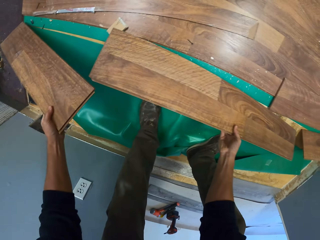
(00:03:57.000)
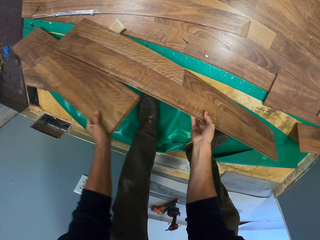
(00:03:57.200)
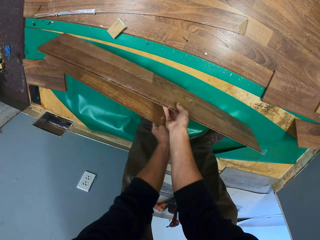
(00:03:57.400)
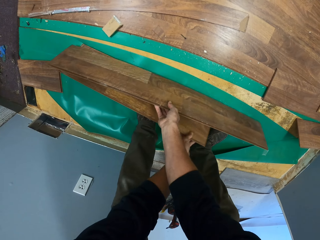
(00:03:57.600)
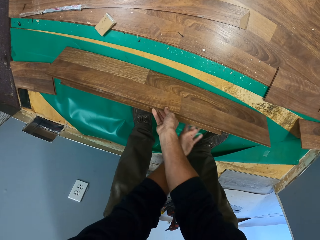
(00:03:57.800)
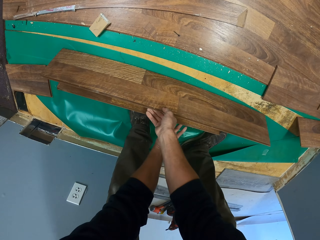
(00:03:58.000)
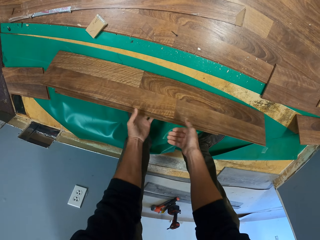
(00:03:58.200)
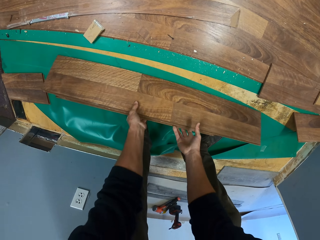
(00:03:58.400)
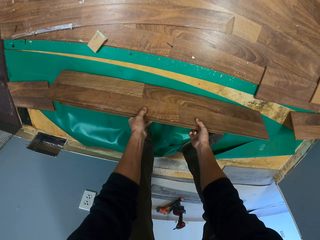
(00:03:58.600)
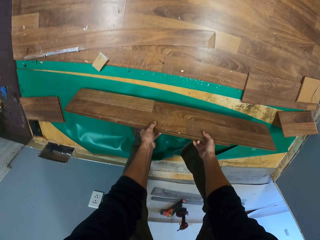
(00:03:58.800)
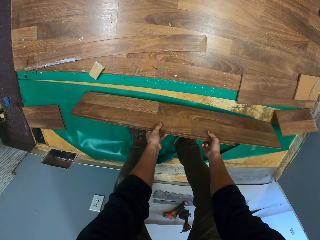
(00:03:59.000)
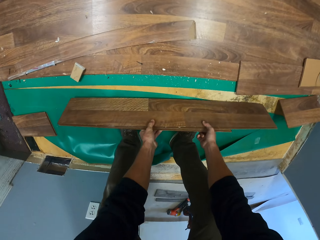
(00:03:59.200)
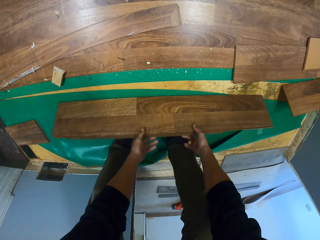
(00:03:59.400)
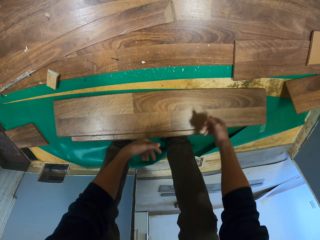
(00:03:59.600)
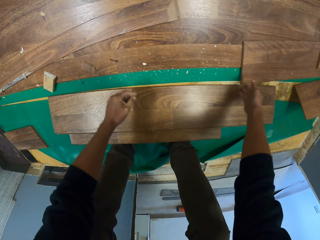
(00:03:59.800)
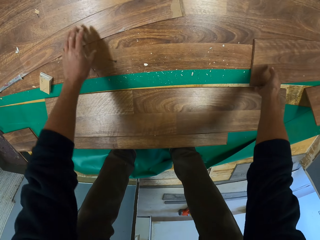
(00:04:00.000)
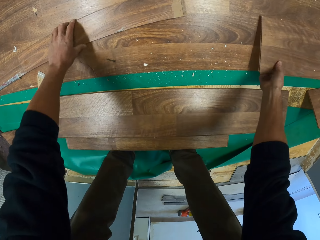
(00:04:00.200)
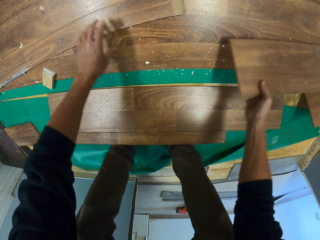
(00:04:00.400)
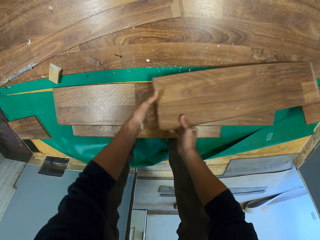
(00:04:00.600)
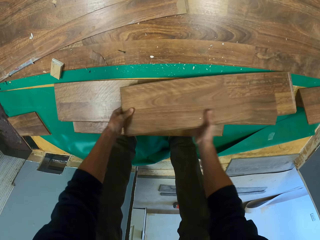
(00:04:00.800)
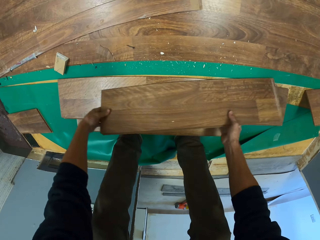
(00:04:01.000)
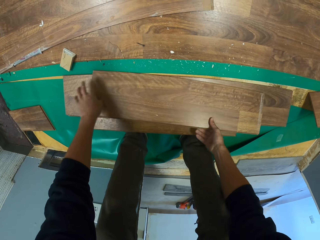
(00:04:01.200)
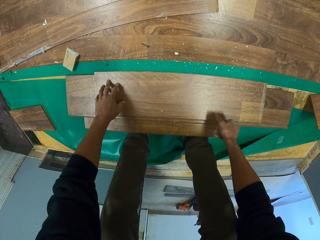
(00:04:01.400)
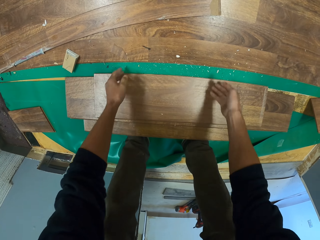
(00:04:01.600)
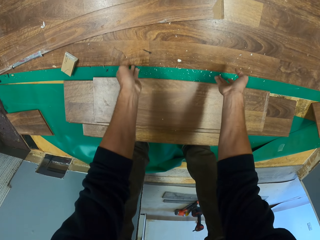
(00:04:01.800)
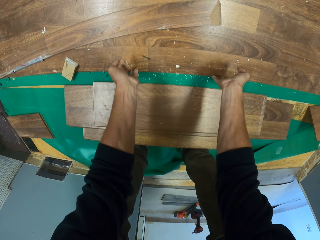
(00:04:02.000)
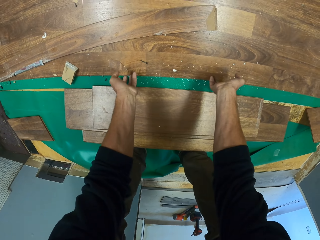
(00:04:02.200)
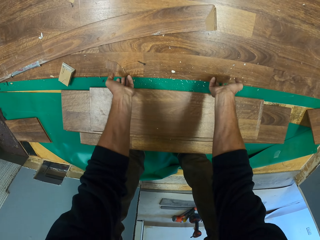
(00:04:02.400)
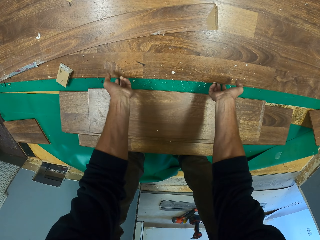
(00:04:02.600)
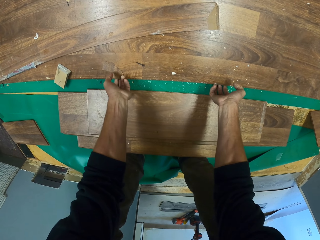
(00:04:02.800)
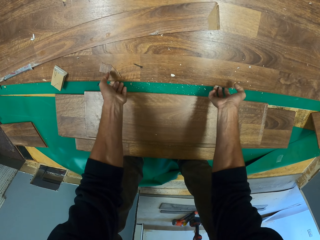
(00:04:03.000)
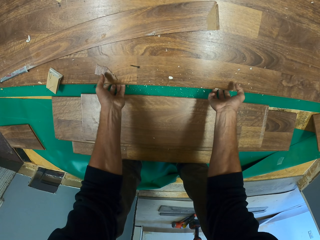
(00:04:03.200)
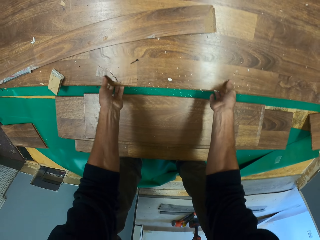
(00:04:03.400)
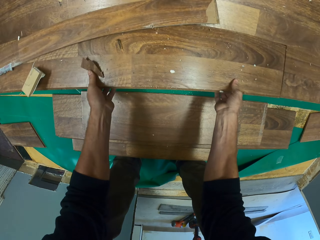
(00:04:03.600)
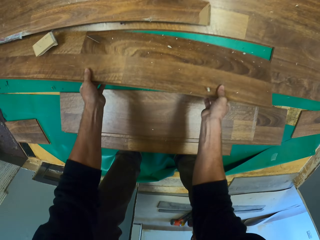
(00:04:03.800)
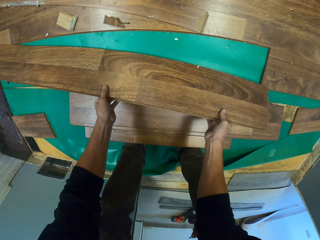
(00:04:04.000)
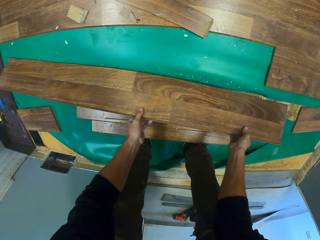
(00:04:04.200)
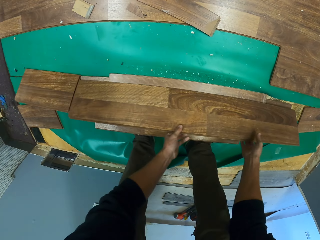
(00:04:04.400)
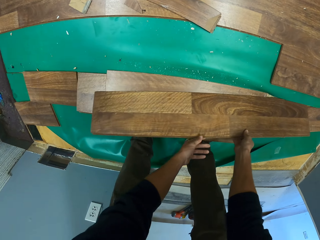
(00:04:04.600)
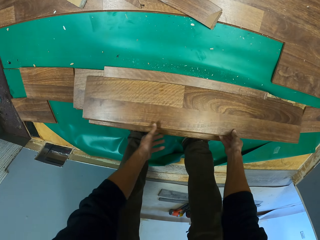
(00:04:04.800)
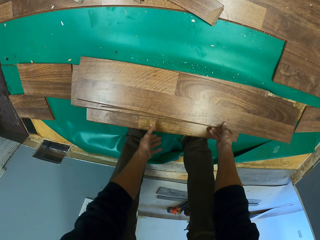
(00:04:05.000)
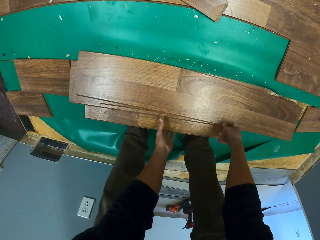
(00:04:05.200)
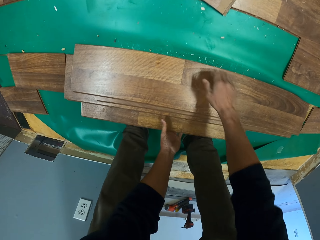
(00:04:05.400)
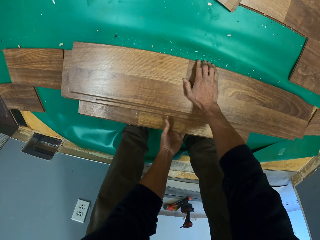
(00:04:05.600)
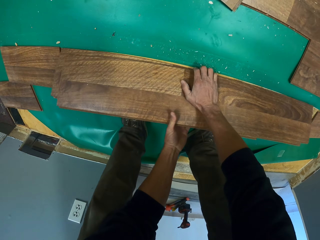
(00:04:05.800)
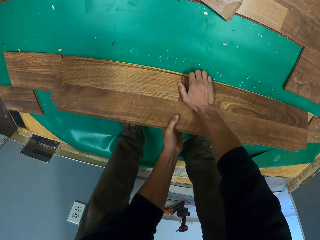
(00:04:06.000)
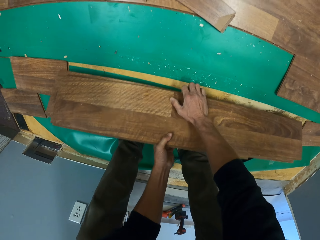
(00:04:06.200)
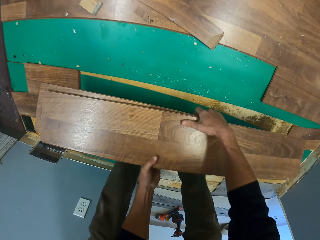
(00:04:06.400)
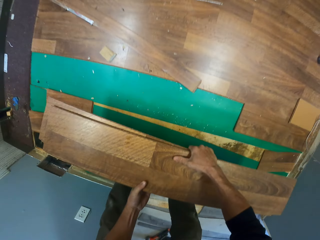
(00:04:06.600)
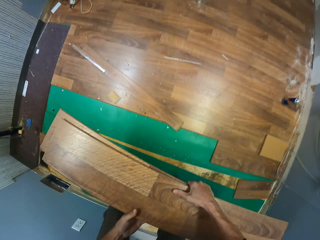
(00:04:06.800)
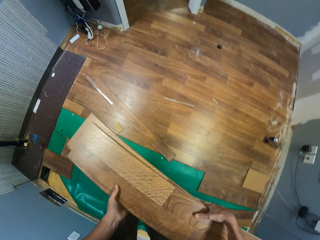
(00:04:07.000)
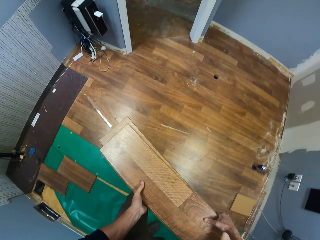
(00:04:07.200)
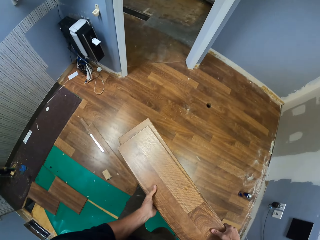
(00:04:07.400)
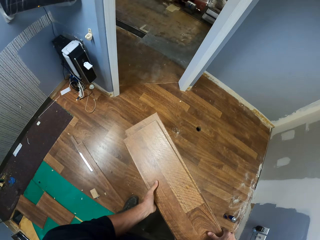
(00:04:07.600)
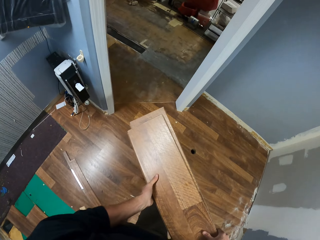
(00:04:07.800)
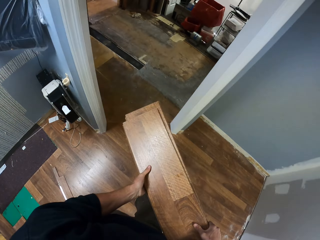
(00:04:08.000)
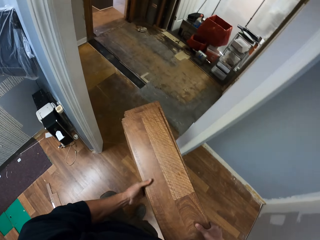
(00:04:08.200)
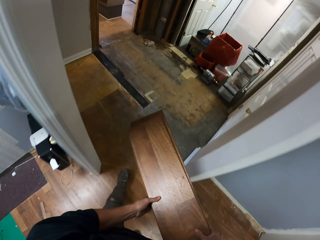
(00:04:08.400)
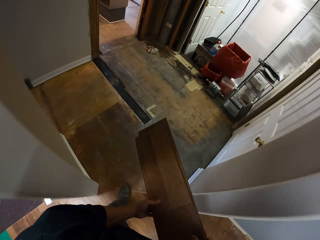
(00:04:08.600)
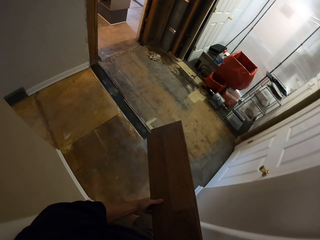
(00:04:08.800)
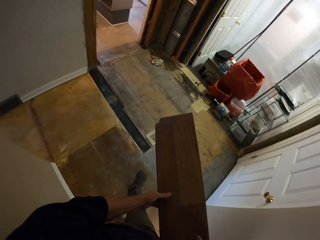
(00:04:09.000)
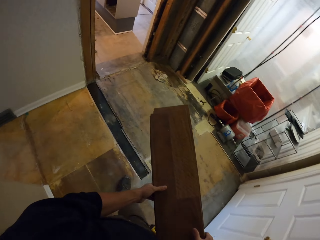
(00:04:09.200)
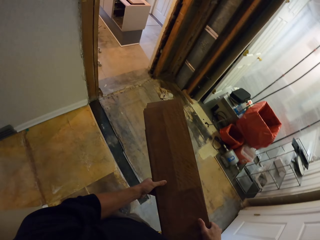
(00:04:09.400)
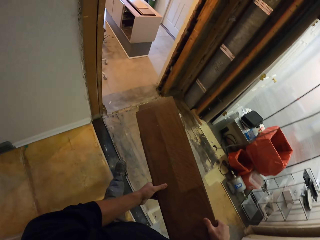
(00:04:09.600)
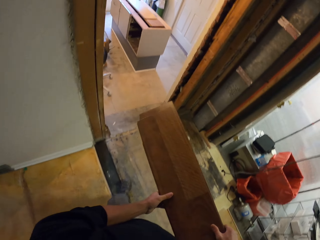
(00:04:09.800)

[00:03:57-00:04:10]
The camera wearer separates the plywood planks. They remove the wooden floor. They move the plywood planks. They remove the plywood planks from the floor. They pick up the plywood planks and walk.

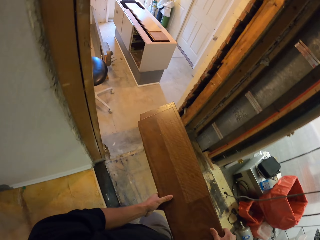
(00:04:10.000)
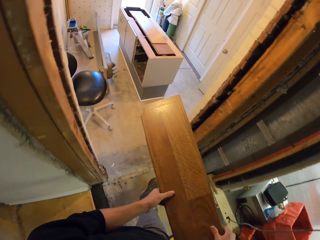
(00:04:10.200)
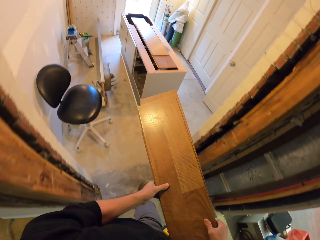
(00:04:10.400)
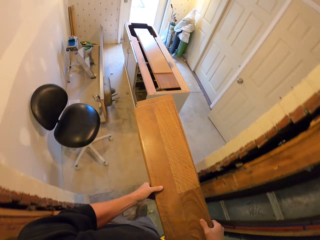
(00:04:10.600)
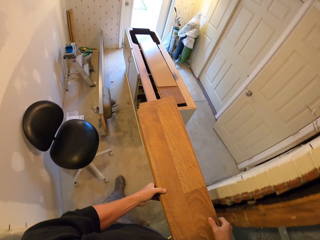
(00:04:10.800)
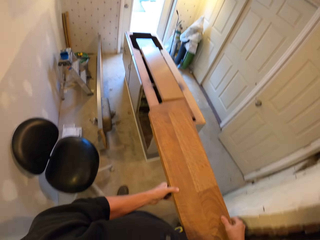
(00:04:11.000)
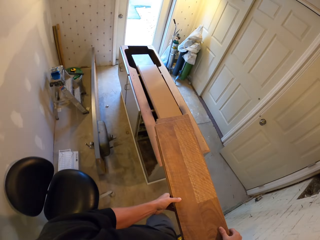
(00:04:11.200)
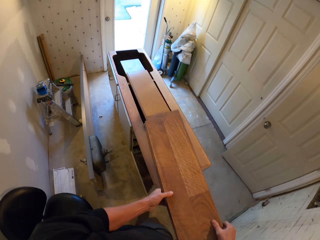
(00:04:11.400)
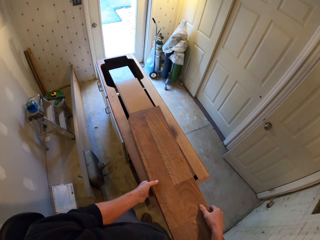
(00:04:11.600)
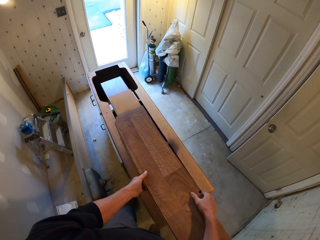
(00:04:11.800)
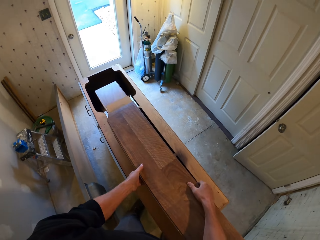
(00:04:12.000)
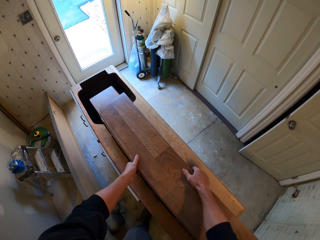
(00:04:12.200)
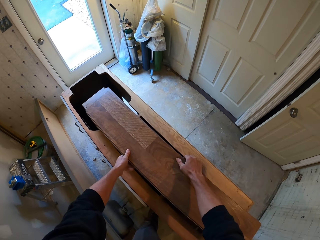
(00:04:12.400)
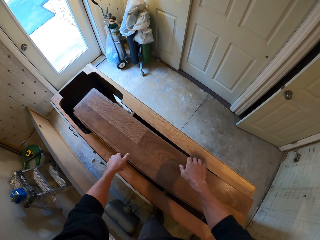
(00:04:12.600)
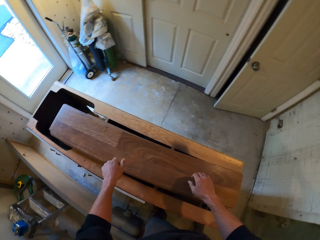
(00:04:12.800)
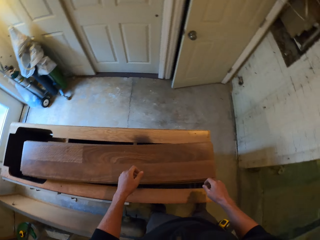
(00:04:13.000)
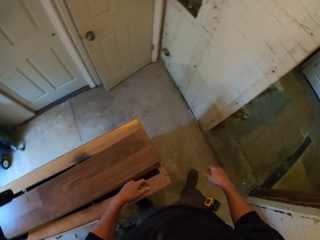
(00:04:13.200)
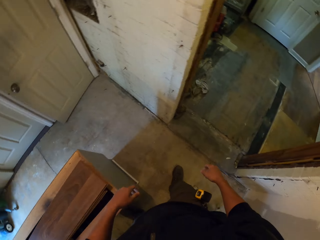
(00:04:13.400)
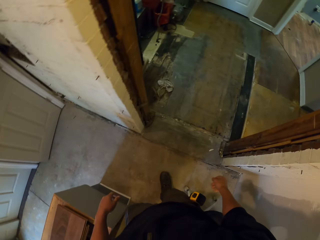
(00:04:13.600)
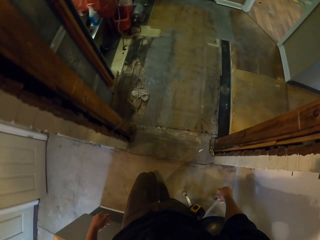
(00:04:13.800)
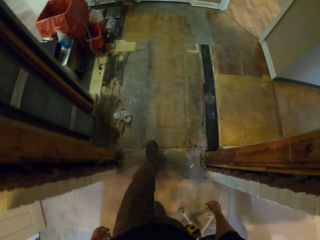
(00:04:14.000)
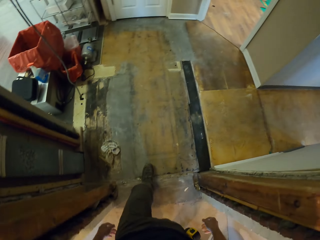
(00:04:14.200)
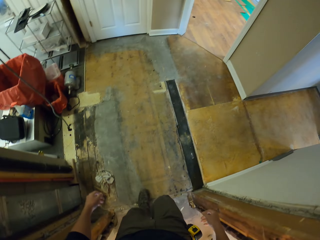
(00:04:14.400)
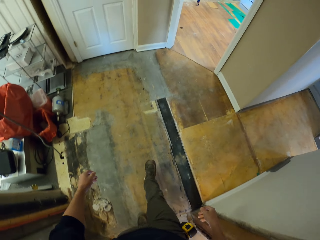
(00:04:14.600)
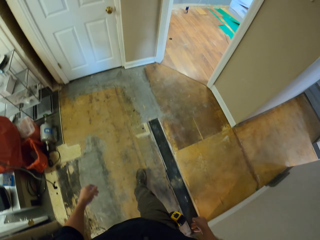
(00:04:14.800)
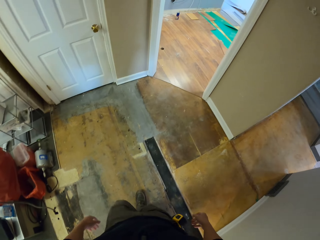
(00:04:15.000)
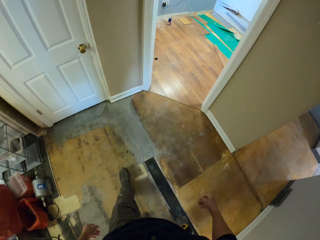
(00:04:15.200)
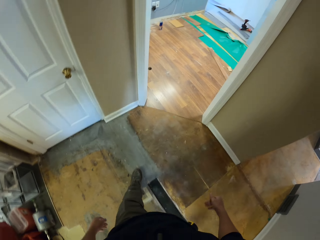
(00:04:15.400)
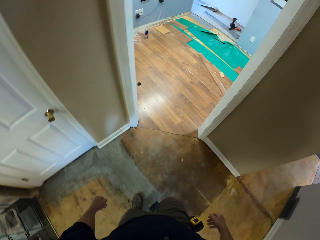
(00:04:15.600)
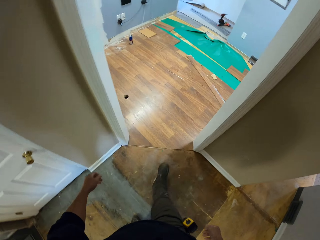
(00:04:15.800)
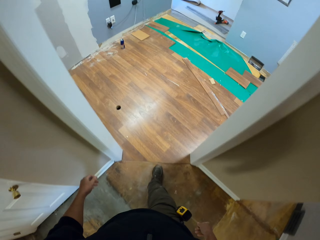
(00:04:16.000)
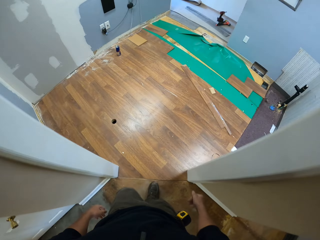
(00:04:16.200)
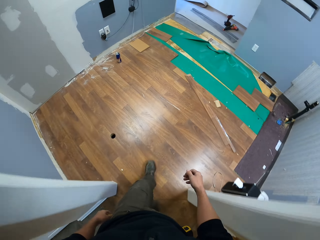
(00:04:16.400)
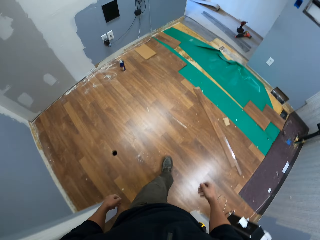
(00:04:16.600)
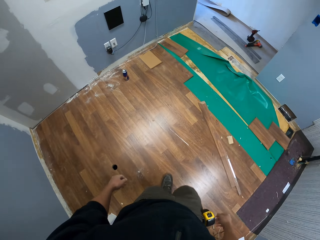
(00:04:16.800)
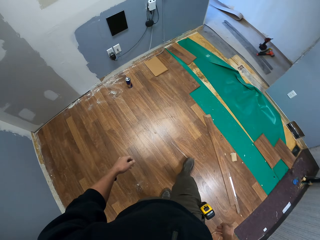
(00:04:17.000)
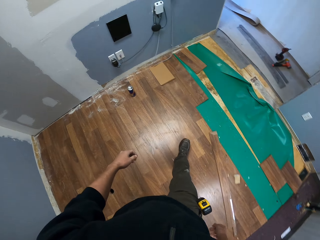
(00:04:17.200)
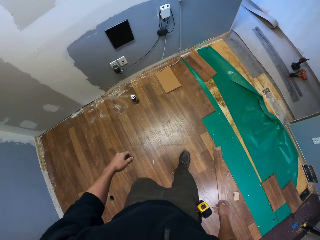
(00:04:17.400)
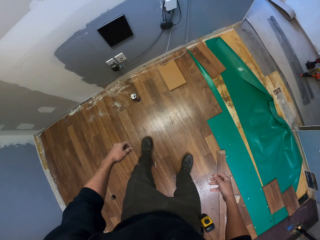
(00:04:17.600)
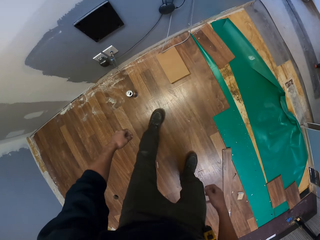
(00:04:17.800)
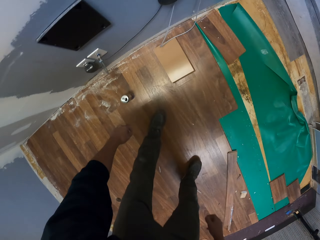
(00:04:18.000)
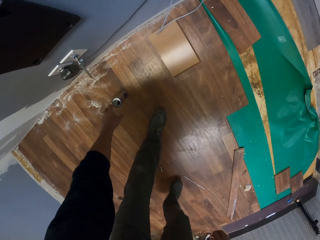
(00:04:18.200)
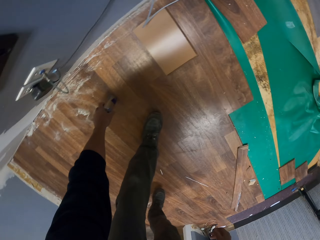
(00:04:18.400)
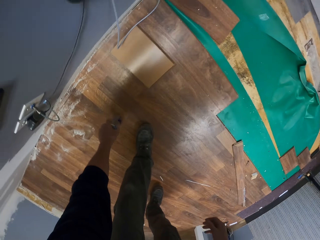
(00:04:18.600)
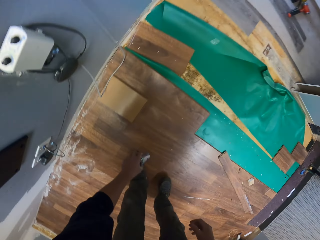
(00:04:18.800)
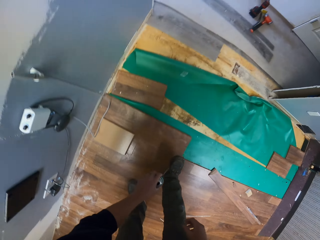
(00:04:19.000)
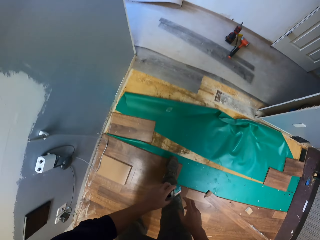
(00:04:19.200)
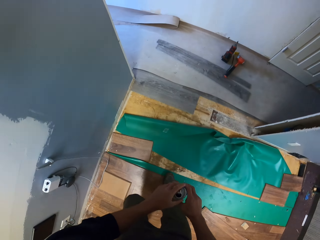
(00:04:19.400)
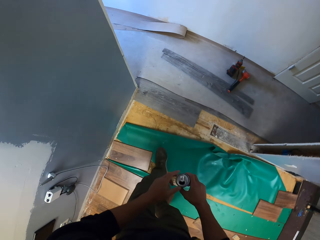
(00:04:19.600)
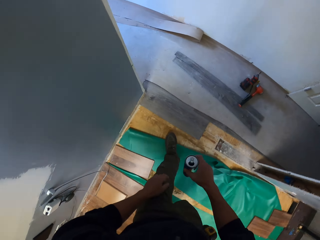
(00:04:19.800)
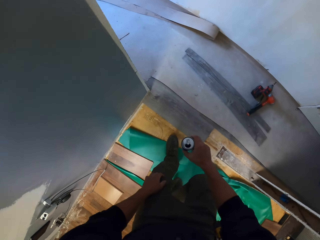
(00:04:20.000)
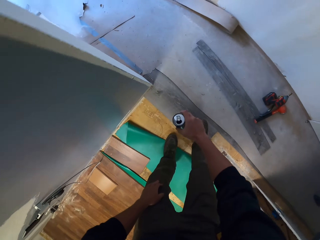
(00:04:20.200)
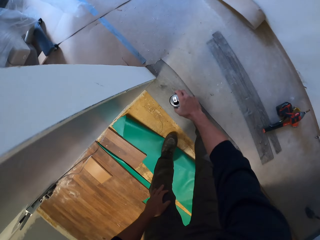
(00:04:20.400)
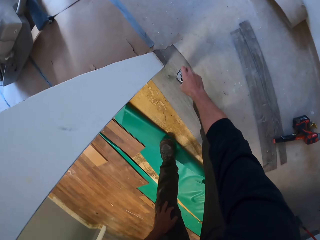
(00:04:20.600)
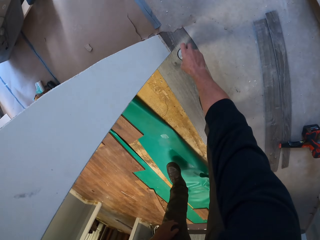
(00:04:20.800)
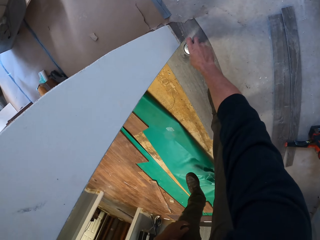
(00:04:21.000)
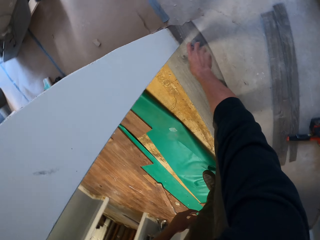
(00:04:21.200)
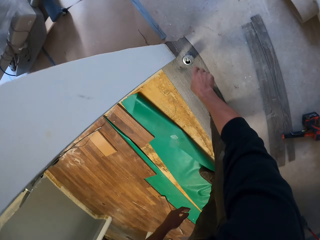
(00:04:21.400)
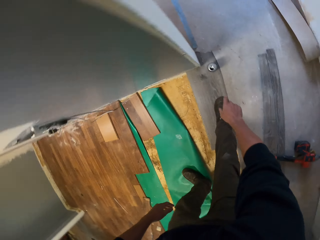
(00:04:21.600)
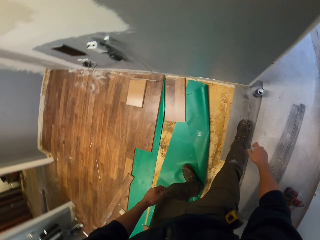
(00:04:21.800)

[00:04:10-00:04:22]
The camera wearer puts the plywood planks on the cabinet. They walk. They pick up the energy drink can from the floor. They put the energy drink can on the floor.
